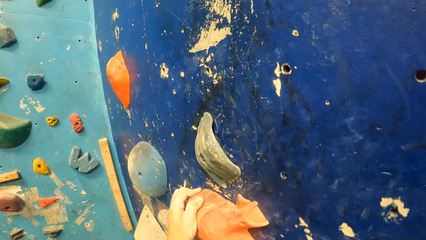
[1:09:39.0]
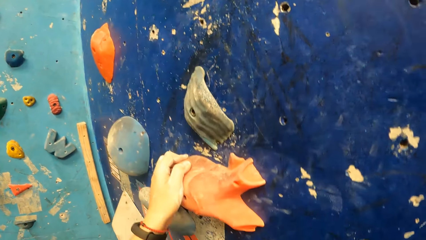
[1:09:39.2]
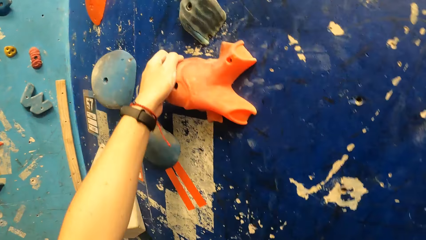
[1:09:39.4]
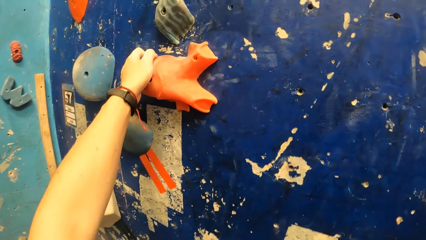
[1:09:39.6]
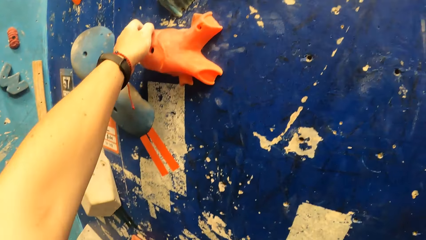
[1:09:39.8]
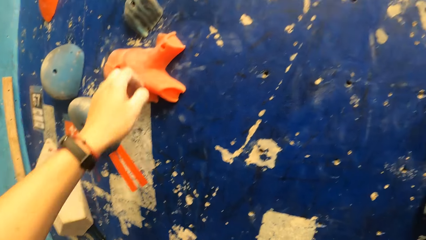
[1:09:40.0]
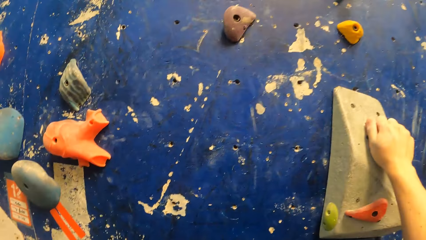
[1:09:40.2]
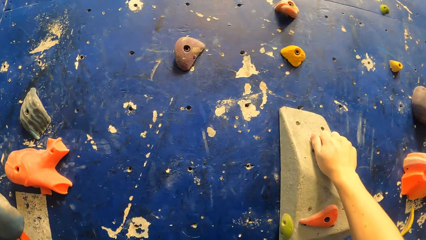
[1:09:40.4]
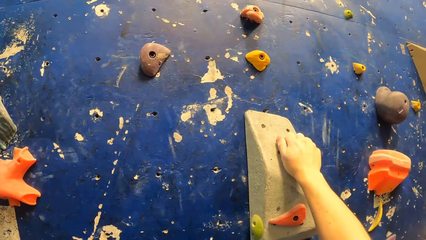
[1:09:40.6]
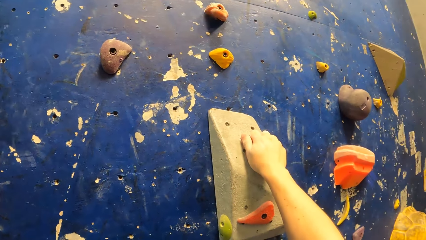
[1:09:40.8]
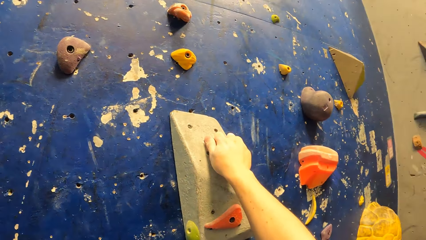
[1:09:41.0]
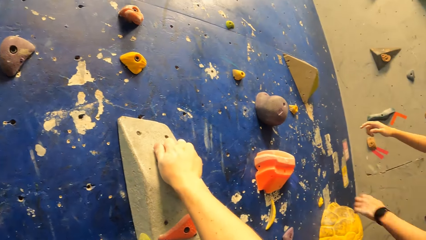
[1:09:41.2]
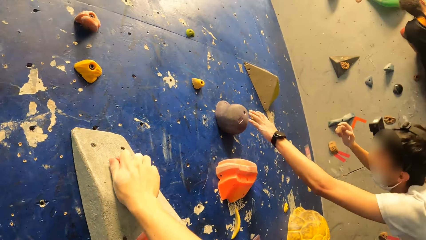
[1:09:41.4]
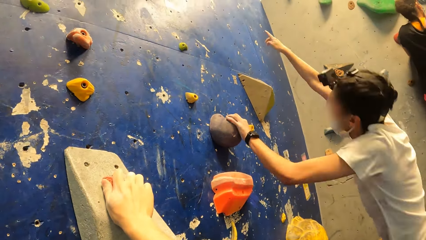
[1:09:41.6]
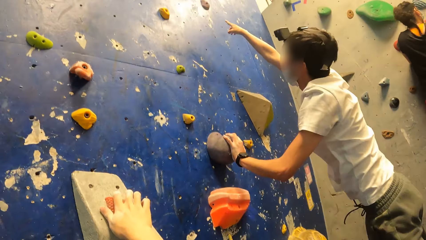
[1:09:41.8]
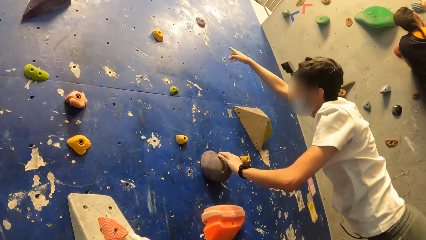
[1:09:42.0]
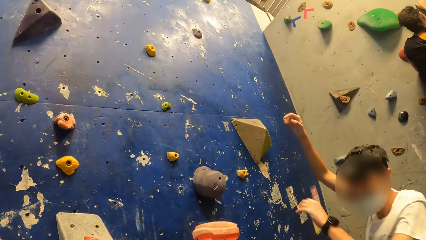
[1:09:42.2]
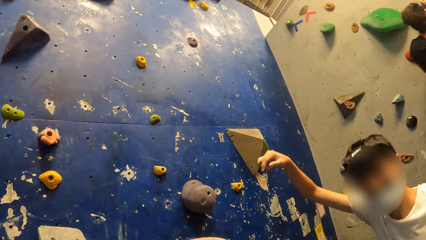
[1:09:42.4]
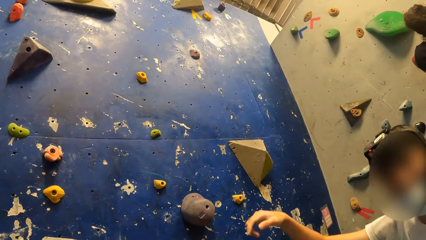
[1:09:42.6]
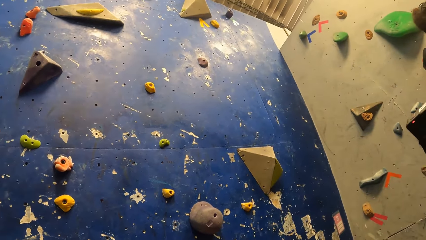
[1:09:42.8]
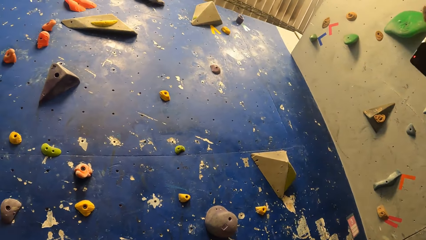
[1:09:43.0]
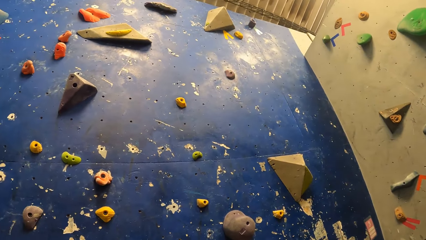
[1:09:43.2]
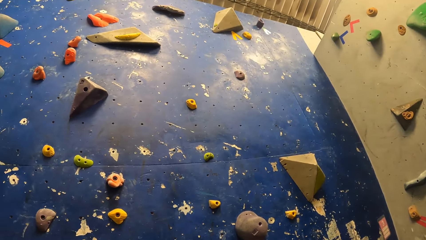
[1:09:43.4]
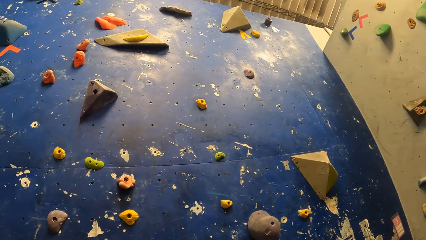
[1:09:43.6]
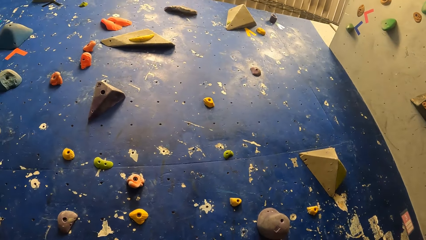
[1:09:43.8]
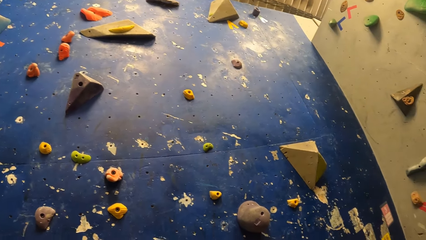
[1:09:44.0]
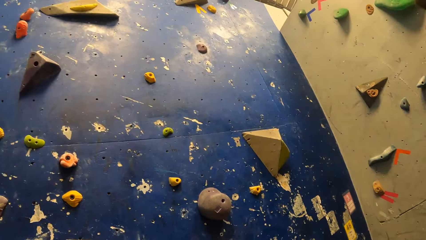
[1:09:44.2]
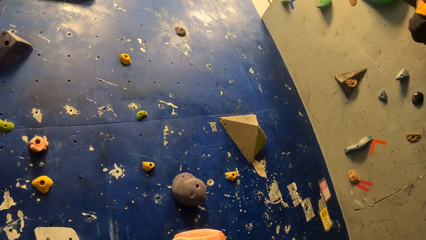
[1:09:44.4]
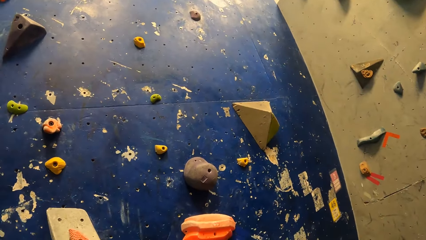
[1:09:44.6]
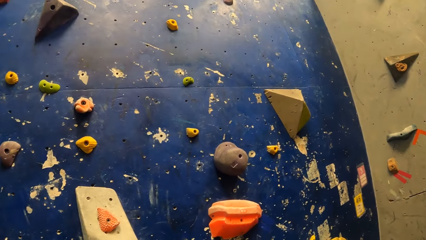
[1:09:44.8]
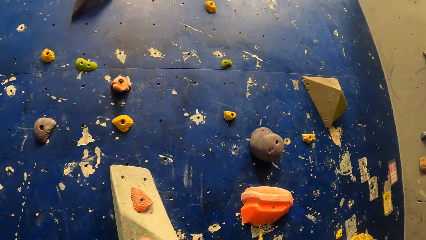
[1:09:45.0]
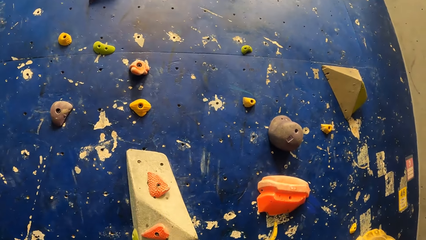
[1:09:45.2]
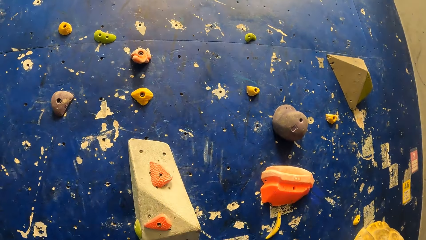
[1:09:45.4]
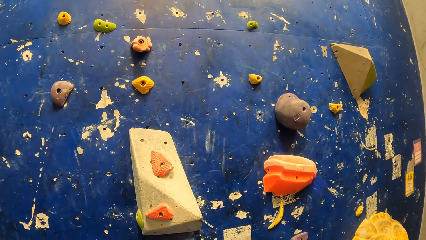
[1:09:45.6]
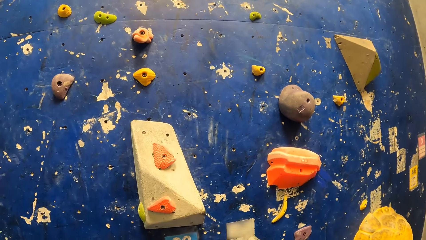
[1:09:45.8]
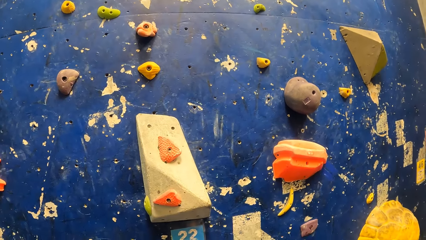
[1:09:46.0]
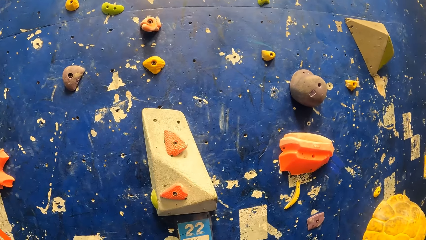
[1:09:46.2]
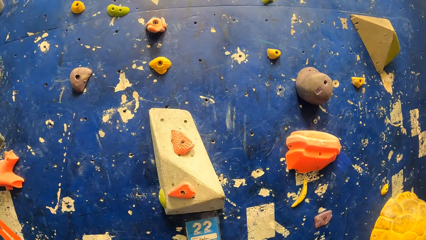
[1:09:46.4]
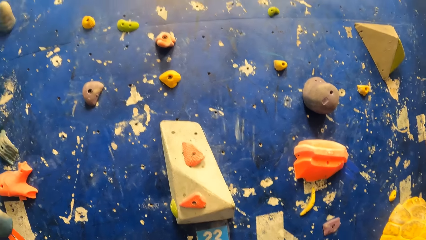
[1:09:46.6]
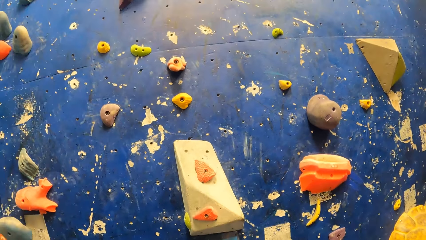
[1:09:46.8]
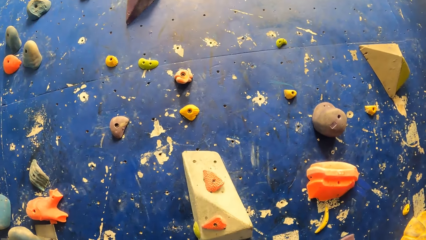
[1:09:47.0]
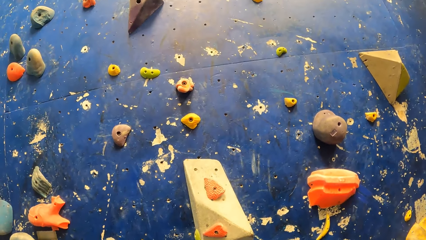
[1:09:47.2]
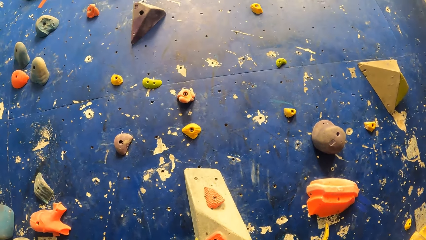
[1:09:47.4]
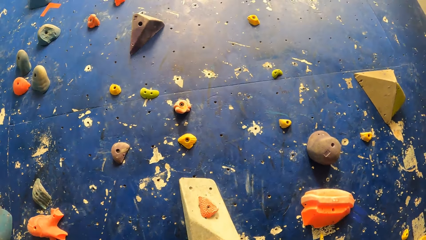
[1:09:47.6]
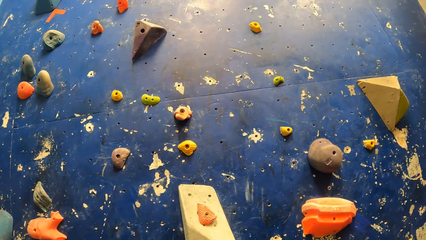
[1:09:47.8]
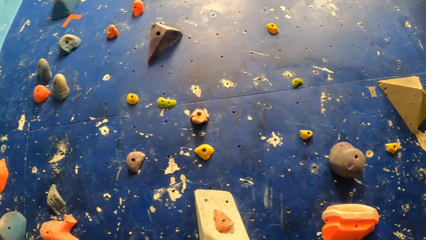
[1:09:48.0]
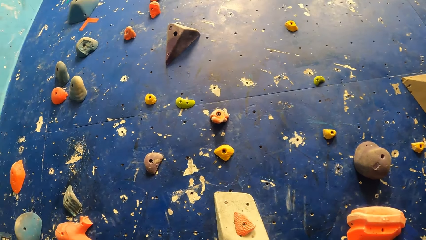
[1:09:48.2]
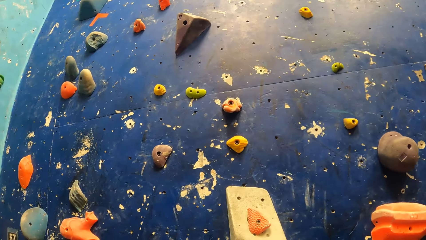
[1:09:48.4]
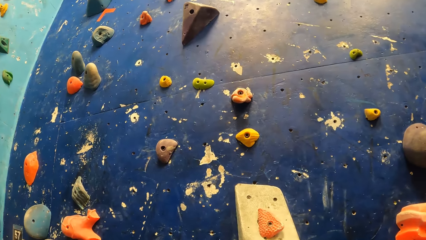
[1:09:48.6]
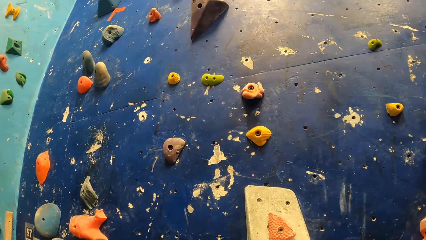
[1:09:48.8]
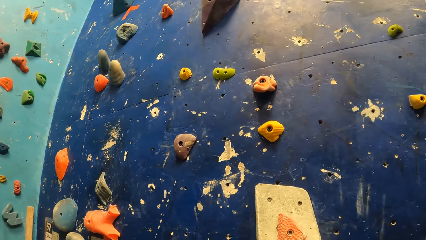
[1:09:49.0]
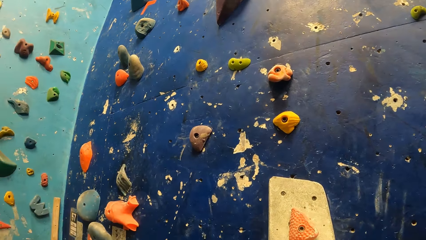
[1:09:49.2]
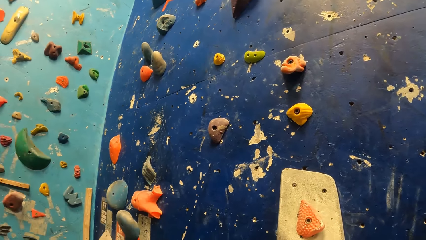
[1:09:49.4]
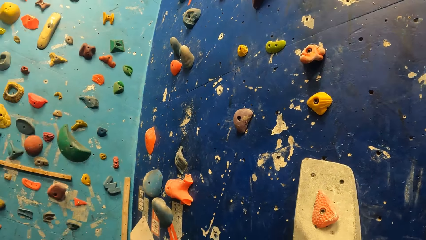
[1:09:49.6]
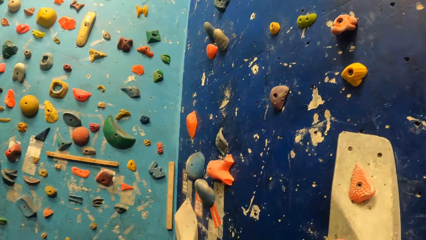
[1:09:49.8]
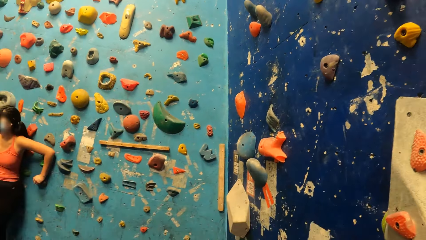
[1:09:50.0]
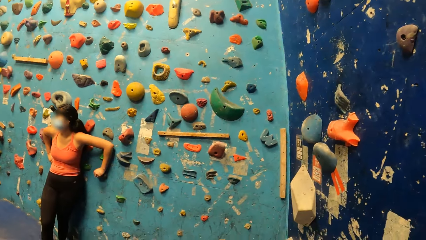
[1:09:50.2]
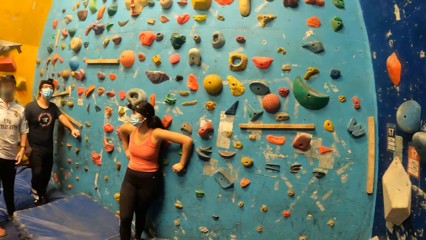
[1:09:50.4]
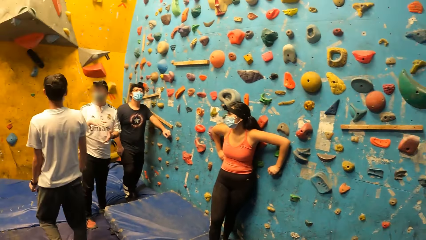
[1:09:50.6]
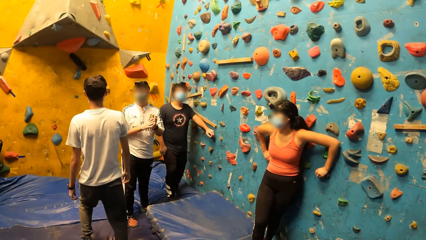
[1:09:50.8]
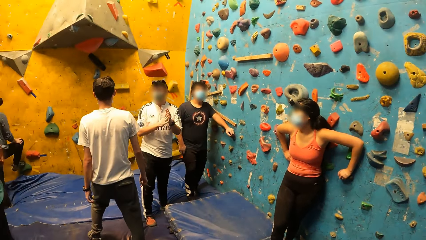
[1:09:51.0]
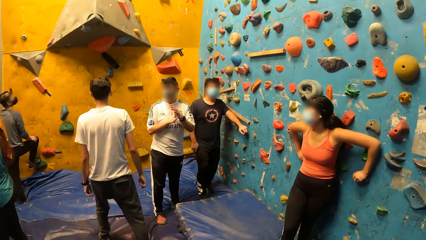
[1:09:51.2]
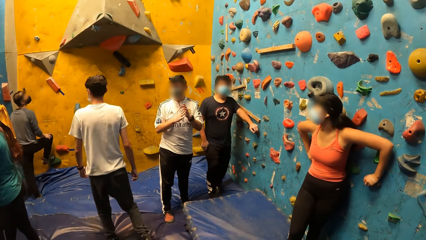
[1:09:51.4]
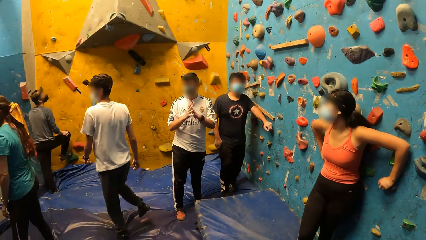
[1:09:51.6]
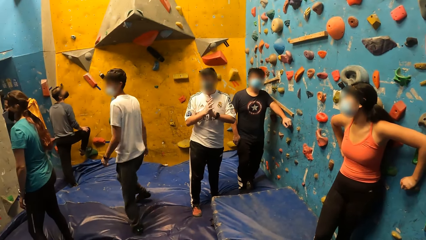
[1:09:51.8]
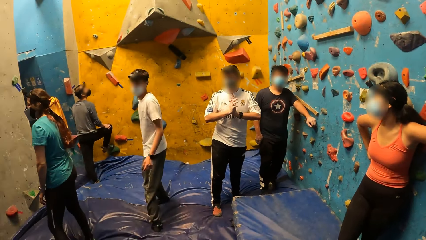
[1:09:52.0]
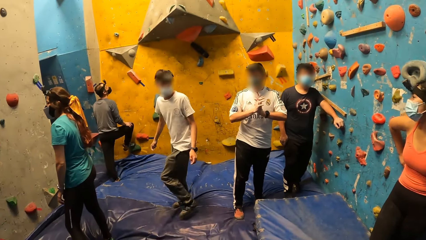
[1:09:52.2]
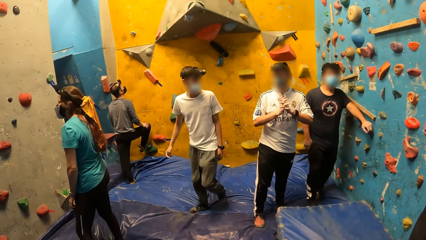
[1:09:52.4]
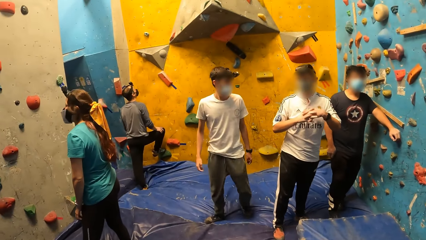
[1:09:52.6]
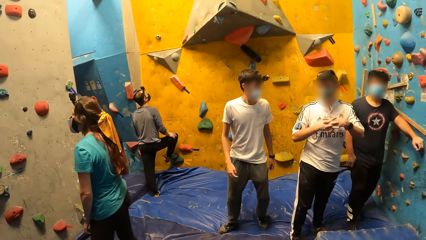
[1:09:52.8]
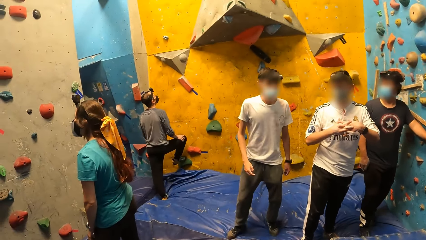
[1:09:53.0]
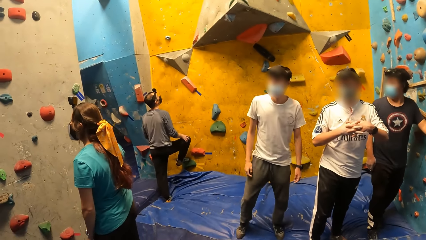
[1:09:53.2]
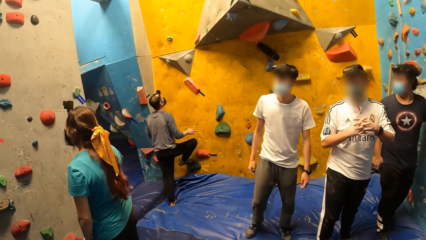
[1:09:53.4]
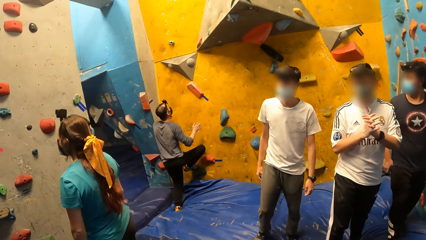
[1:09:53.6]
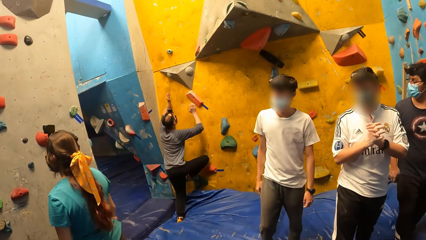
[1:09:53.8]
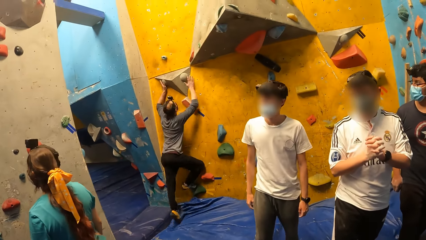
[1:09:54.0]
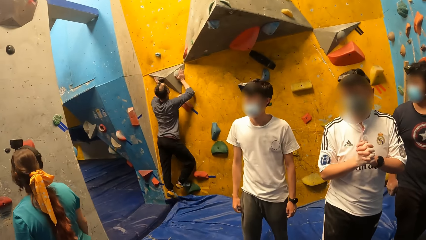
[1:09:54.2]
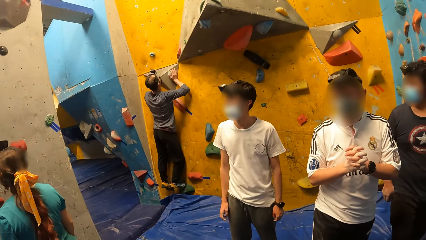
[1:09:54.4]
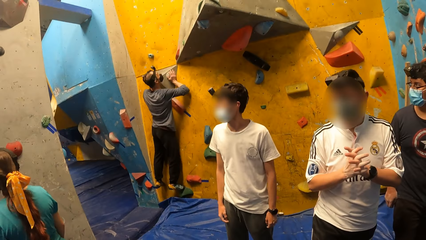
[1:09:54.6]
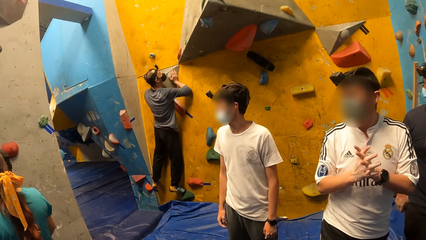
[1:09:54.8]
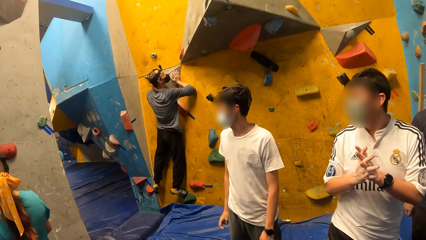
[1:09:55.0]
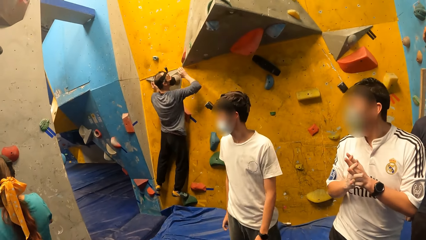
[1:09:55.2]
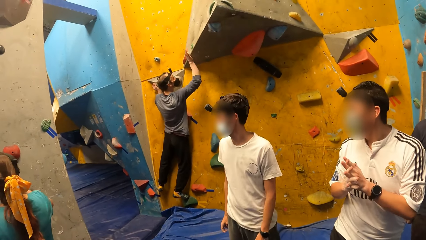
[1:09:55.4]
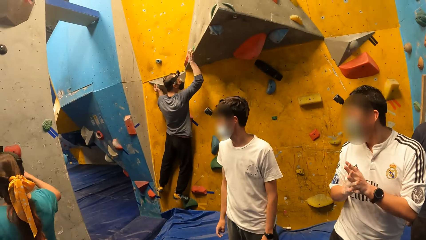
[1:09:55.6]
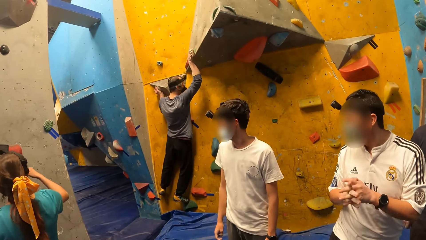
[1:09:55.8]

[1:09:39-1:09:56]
The camera wearer climbs down from the bouldering wall onto the crash pad. The man jumps on the bouldering wall with his left hand on the climbing hold. The camera wearer looks at the wall. Another man points at the wall. Another man interacts with the first man. The camera wearer looks around. Another man climbs the bouldering wall with both hands.
